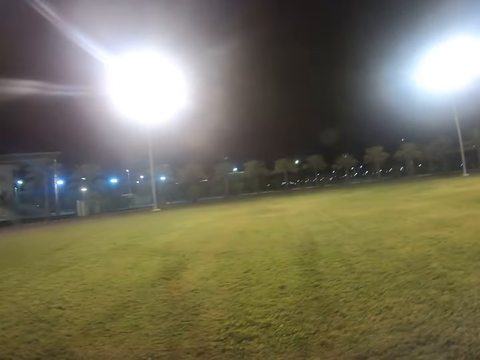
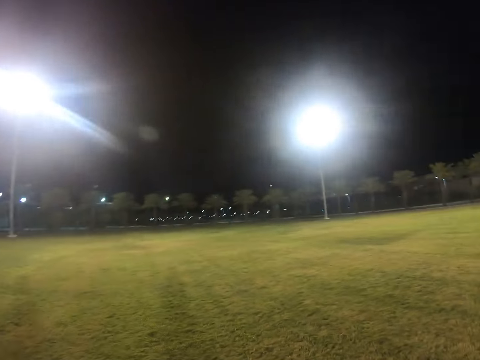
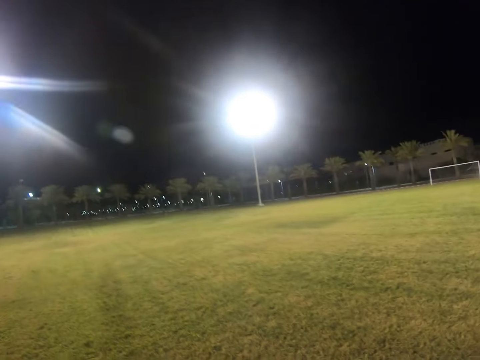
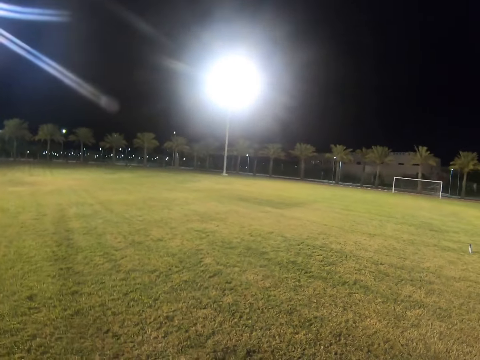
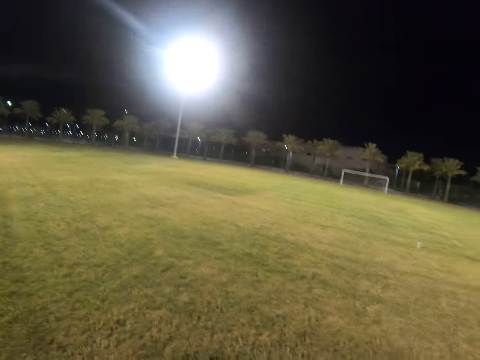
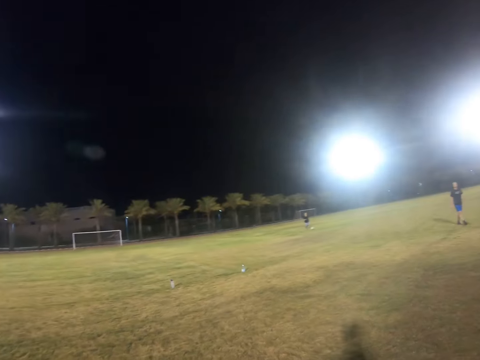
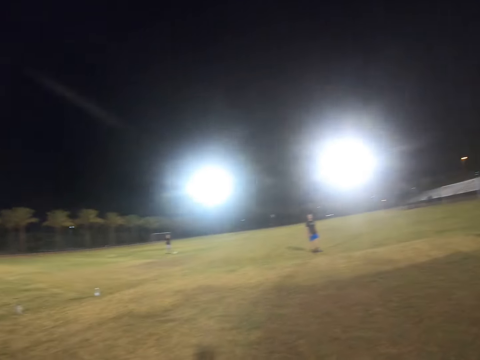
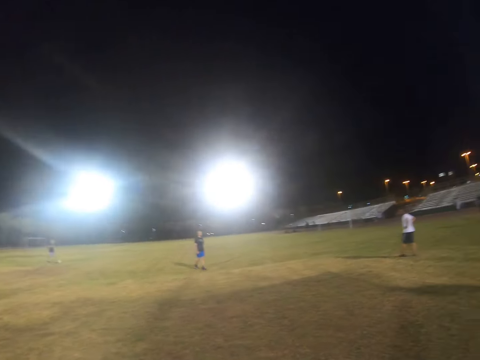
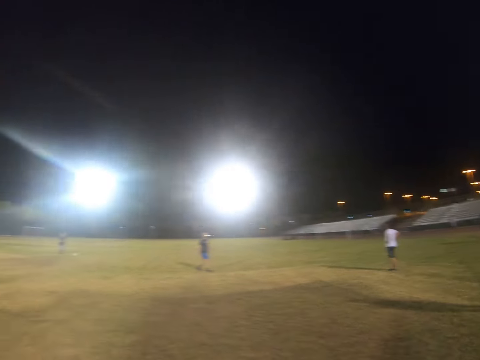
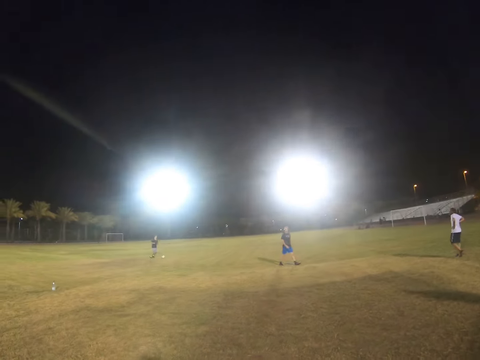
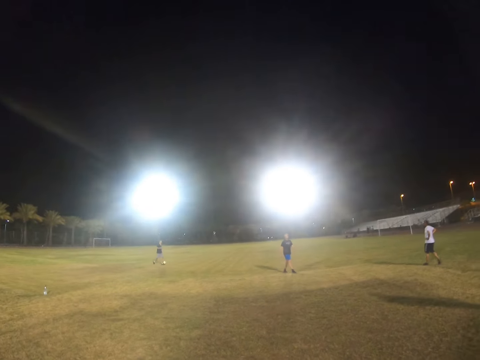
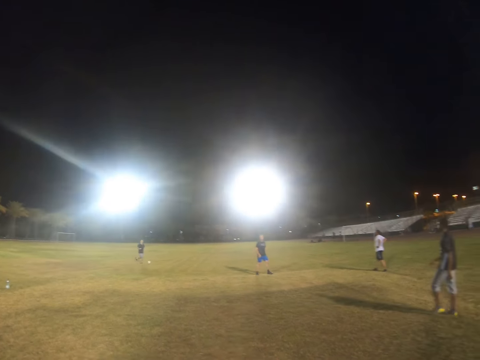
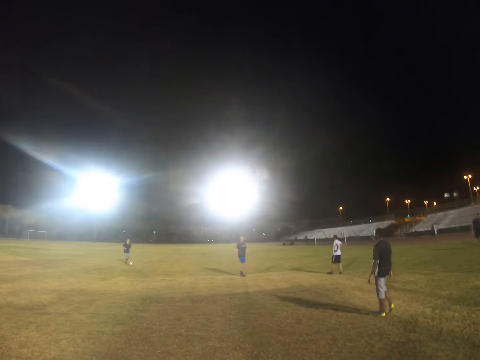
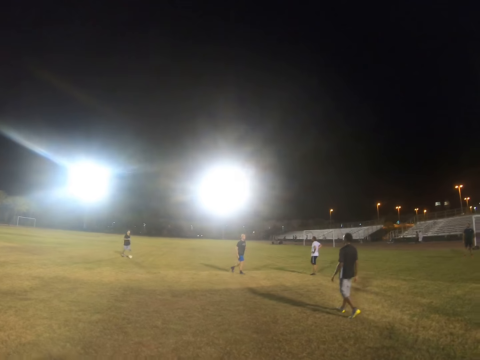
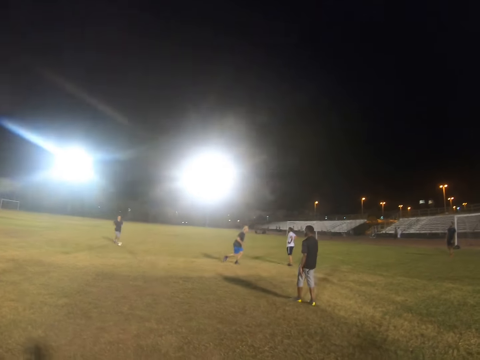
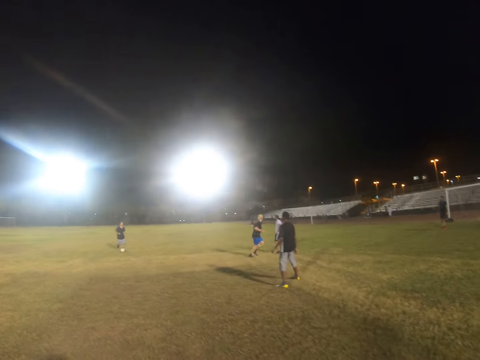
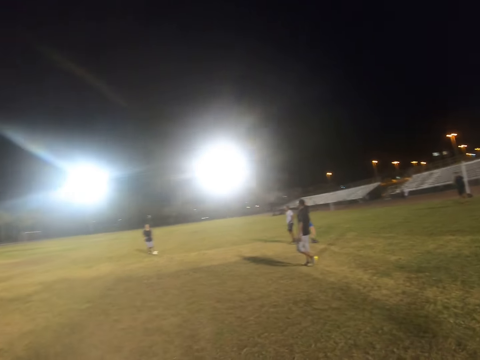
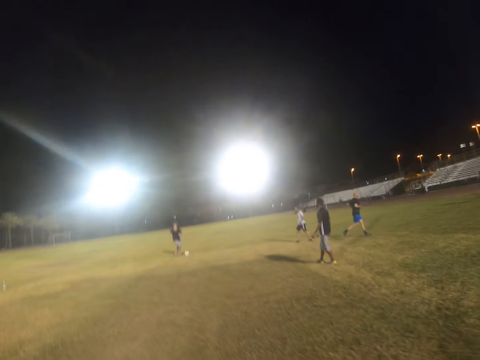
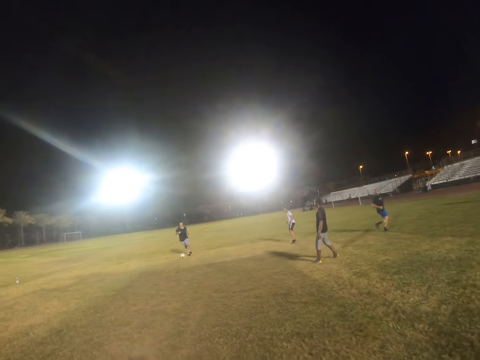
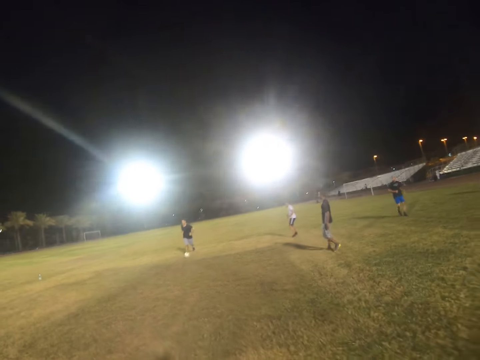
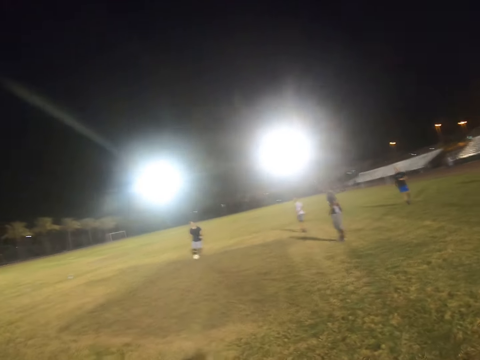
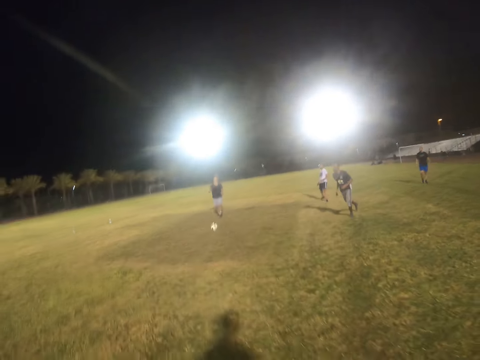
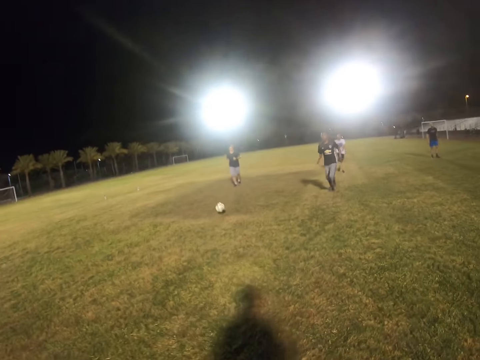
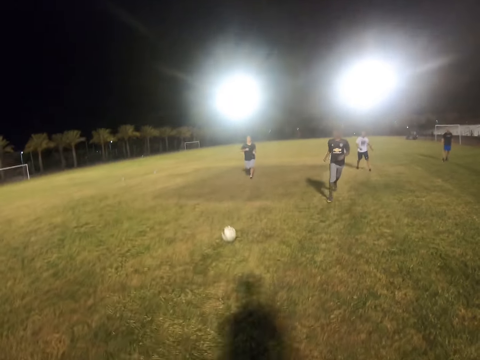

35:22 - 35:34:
A man walks in the field. Another man runs with the ball.

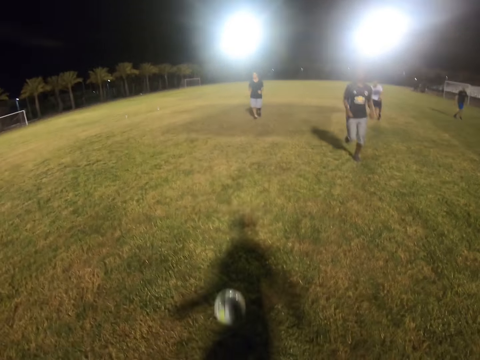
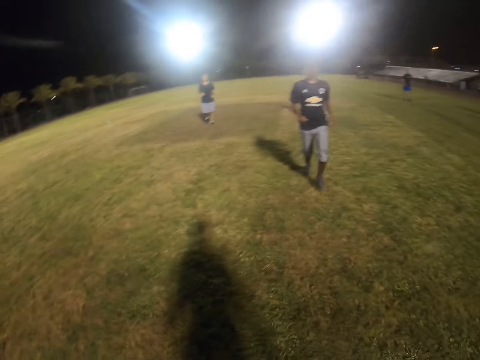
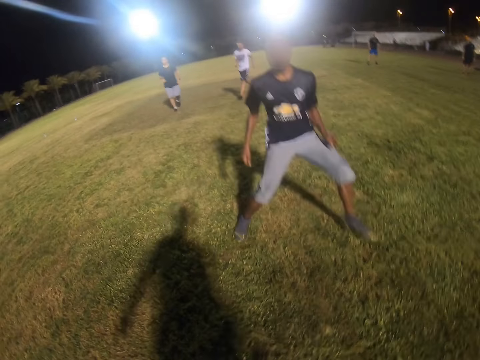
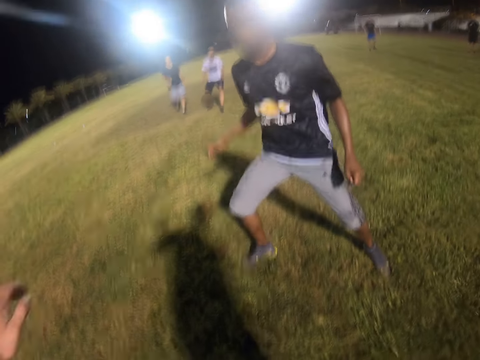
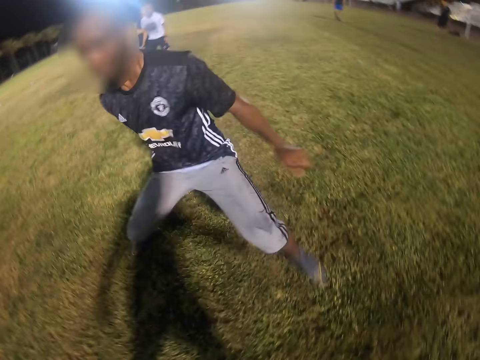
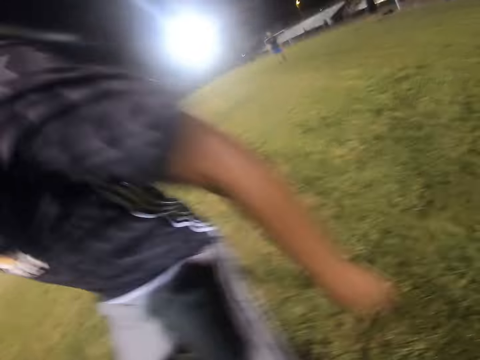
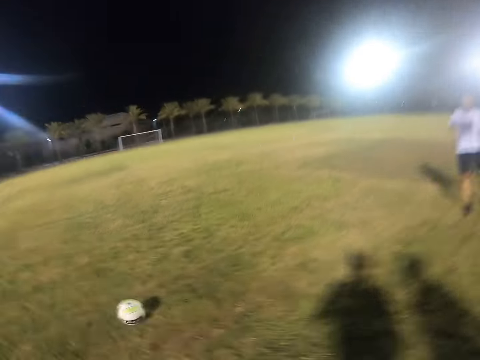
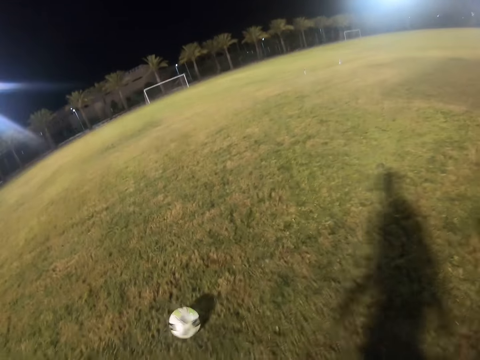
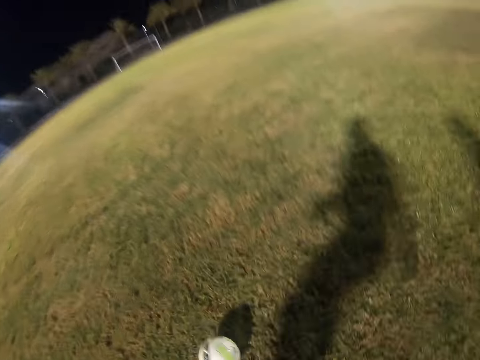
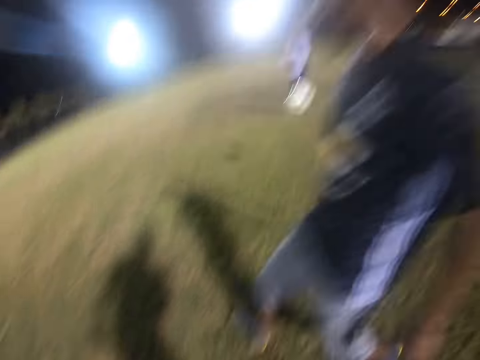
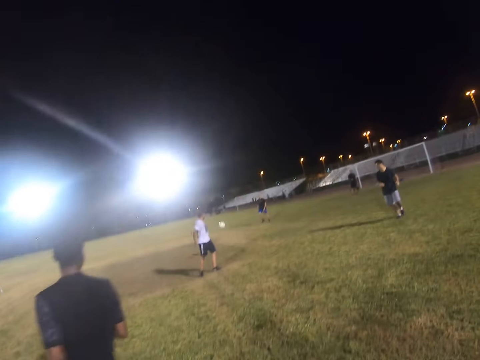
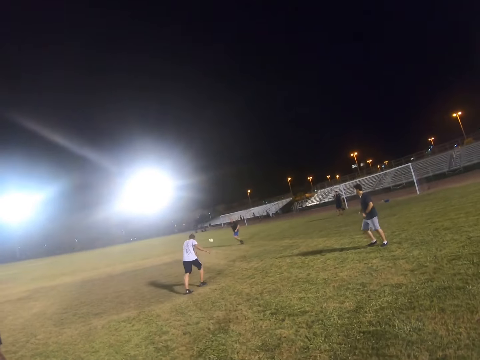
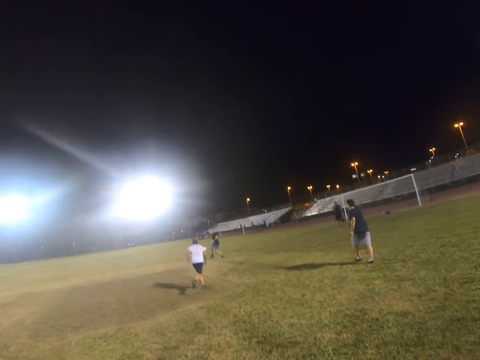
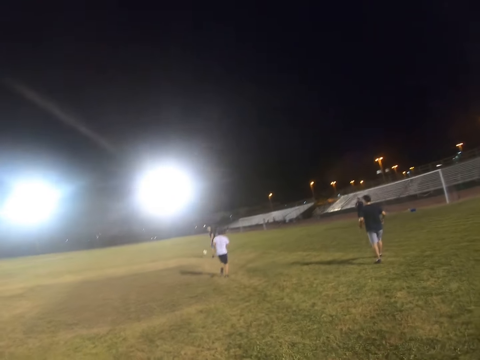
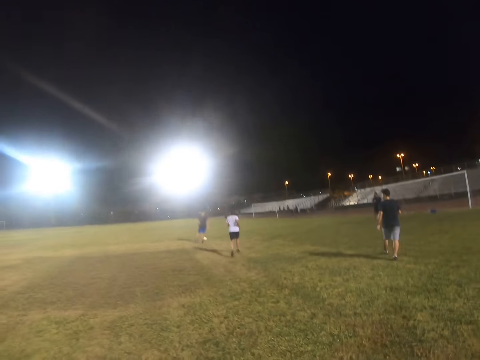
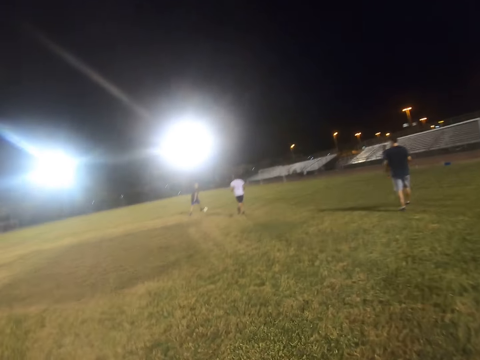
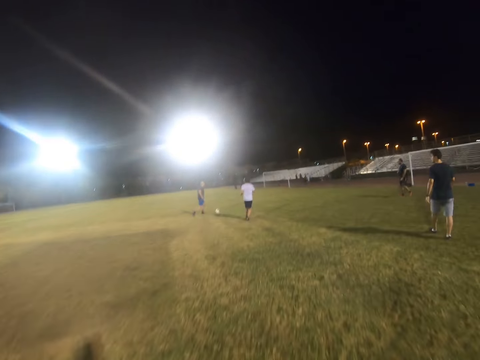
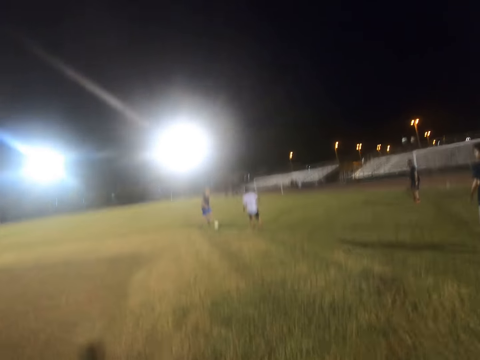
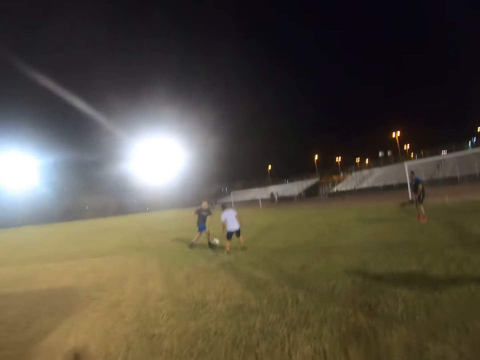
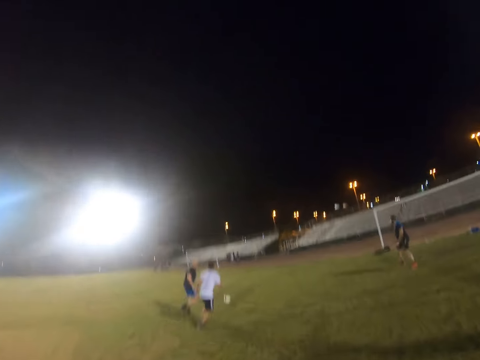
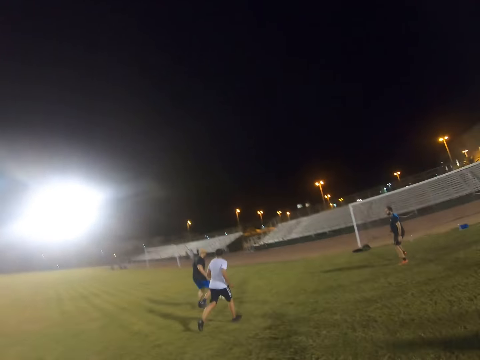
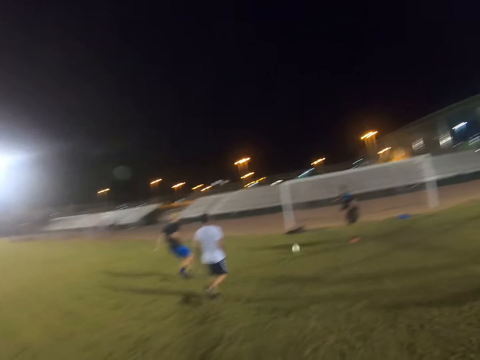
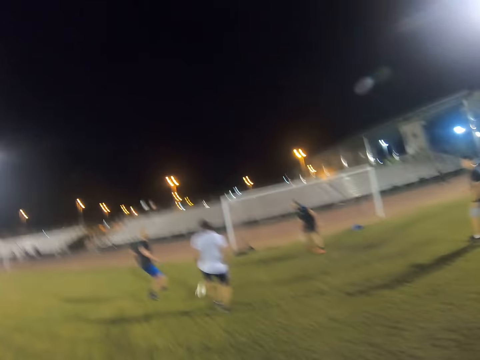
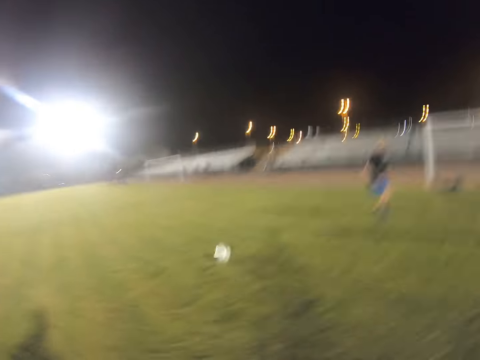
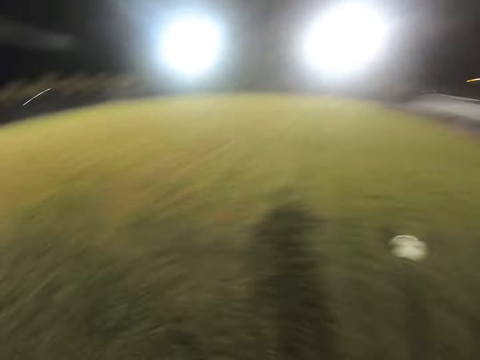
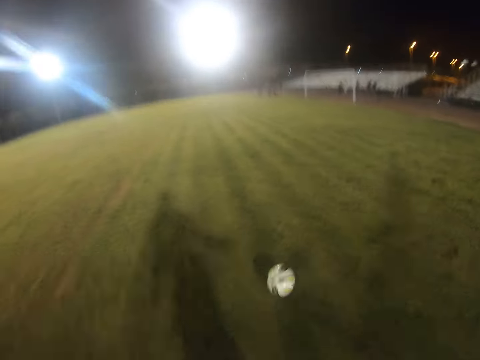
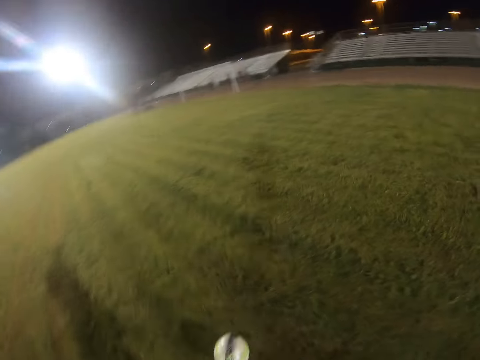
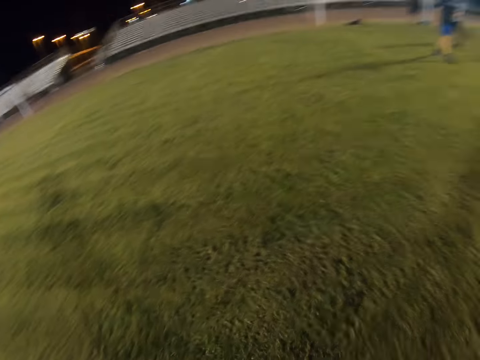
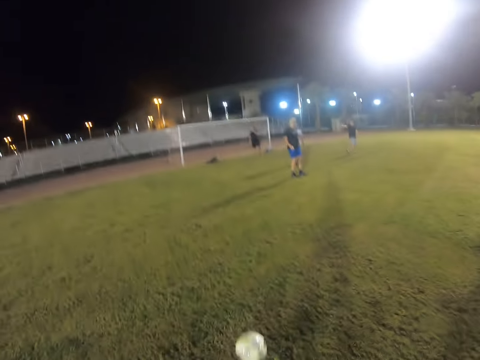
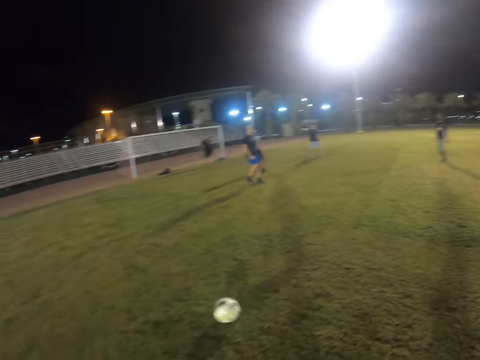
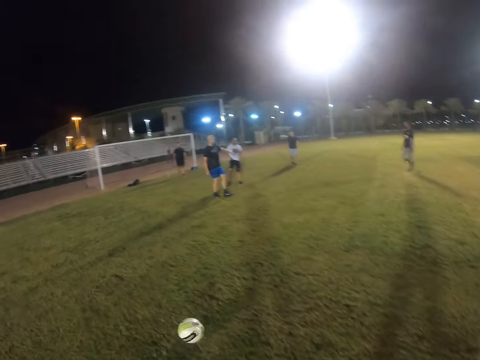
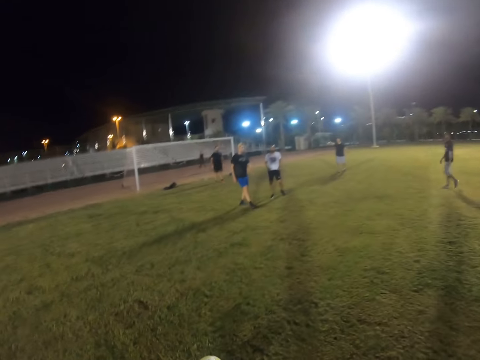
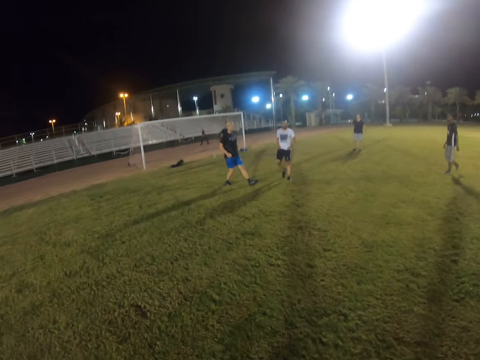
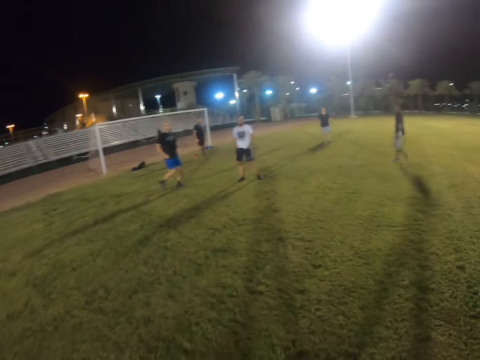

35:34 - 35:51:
The camera wearer hits the ball. A man runs after the ball. Another man hits the ball. The camera wearer runs after the ball.
